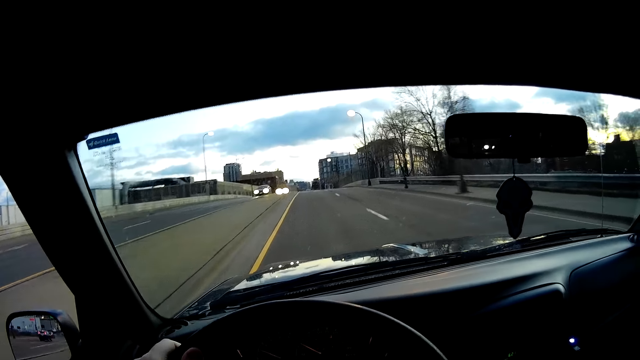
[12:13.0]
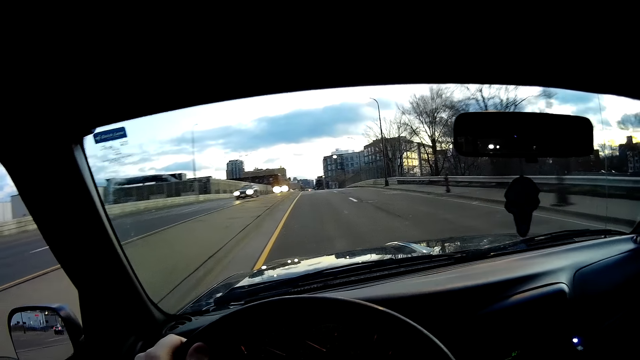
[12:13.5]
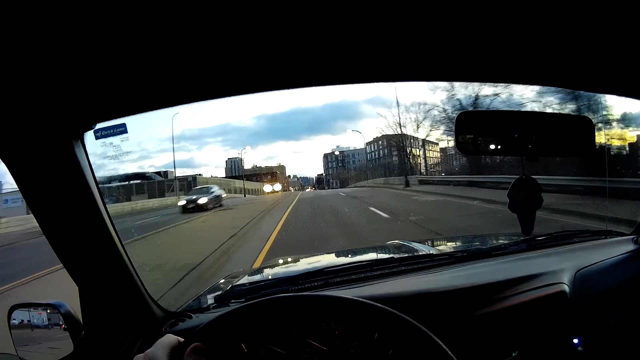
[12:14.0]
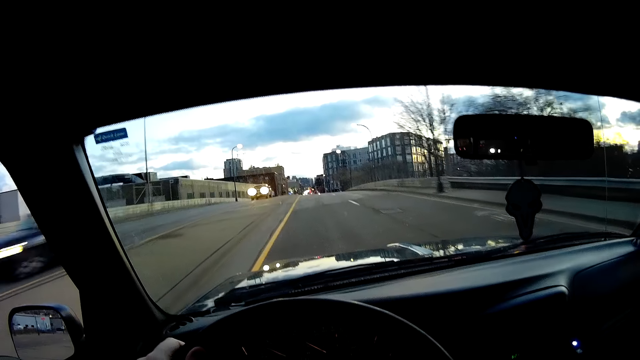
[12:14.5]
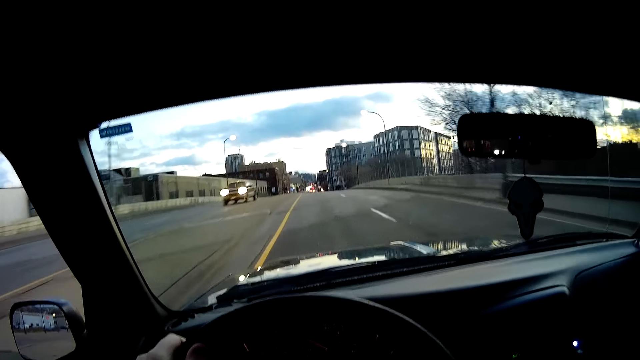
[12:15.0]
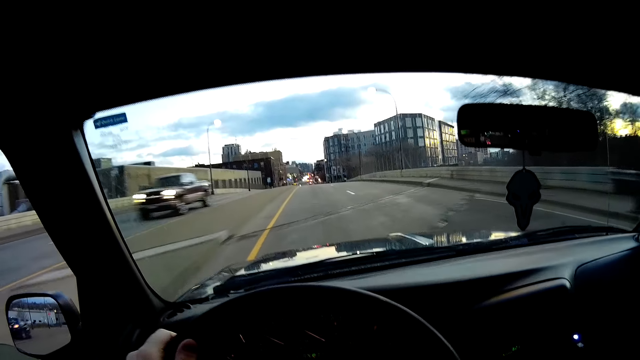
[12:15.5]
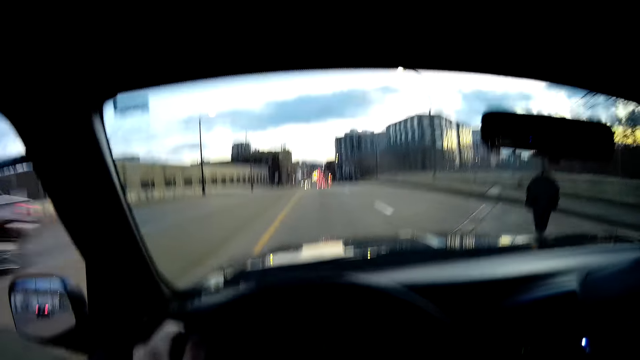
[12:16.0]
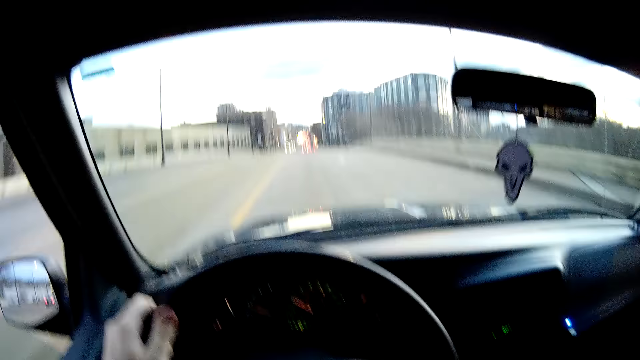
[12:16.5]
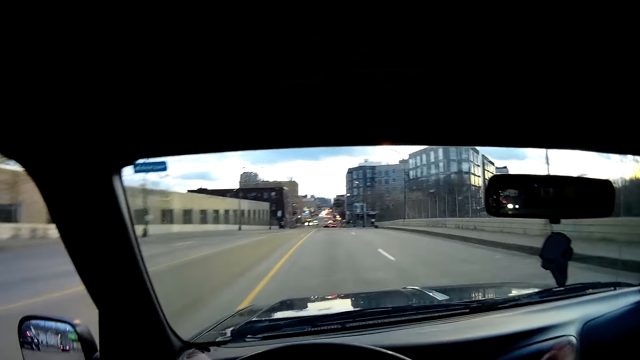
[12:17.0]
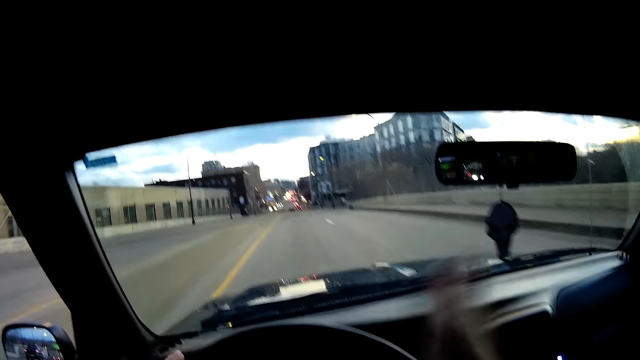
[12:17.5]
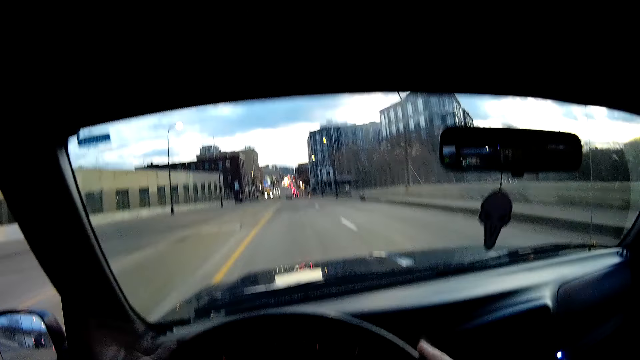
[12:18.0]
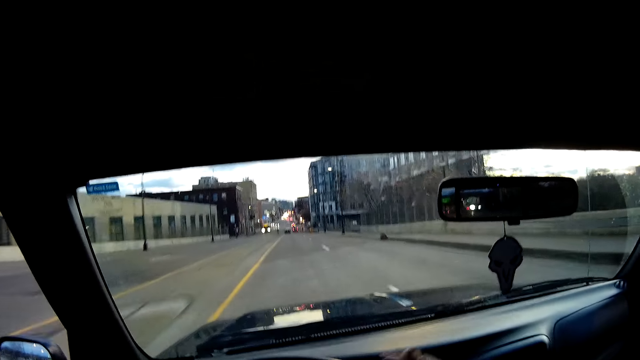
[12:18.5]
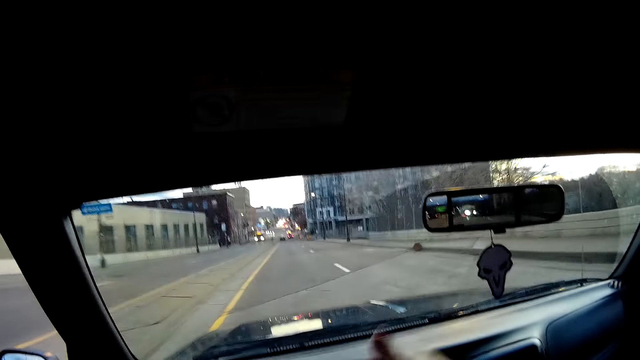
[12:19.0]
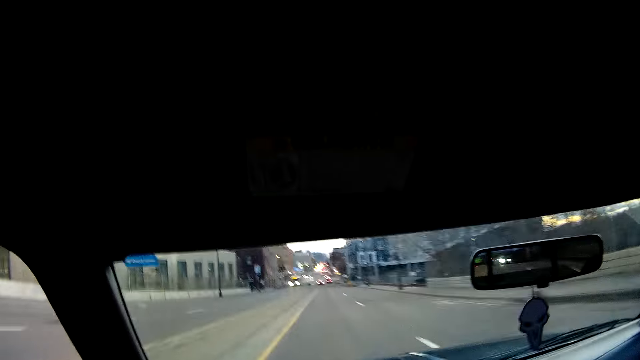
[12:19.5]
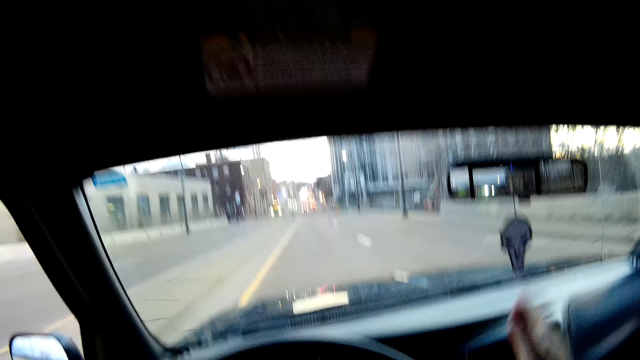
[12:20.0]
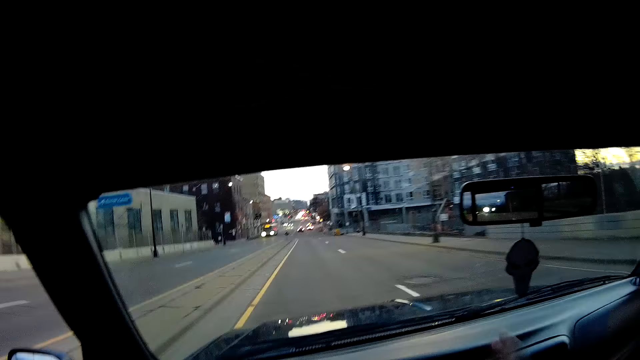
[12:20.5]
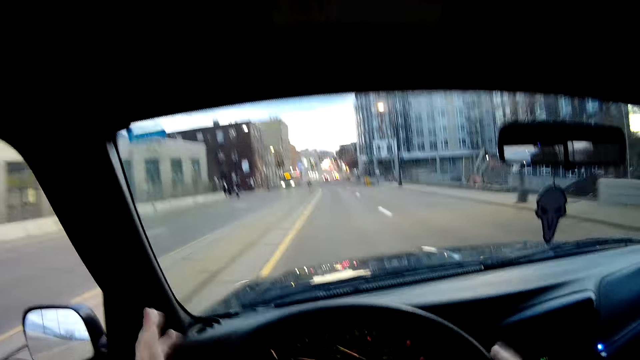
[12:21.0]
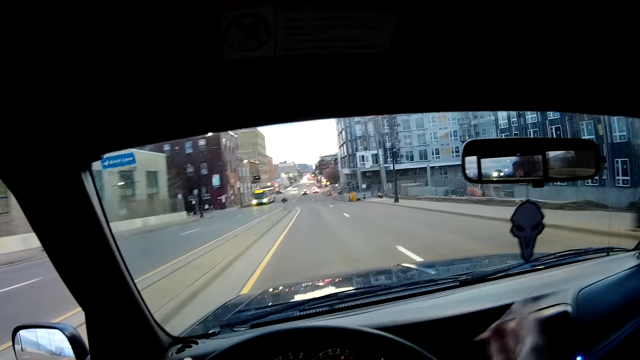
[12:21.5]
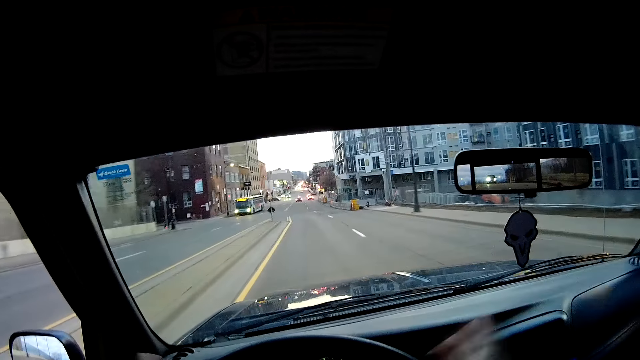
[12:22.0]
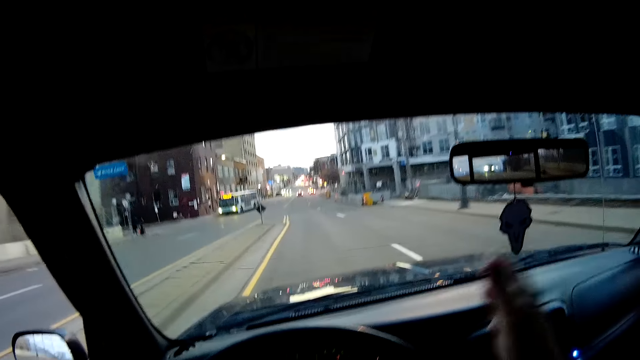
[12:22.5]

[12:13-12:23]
The camera wearer taps the steering wheel with his palms. He drives.

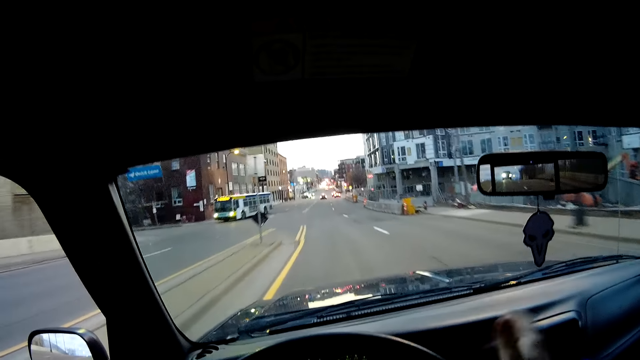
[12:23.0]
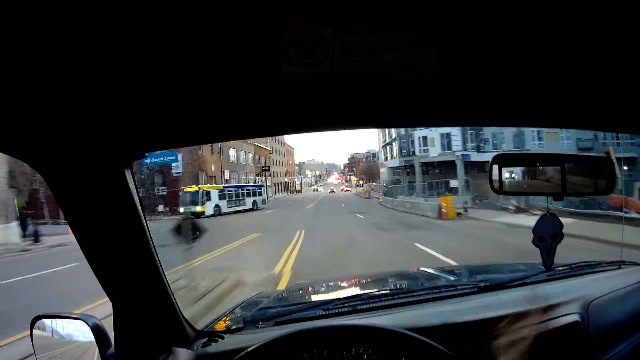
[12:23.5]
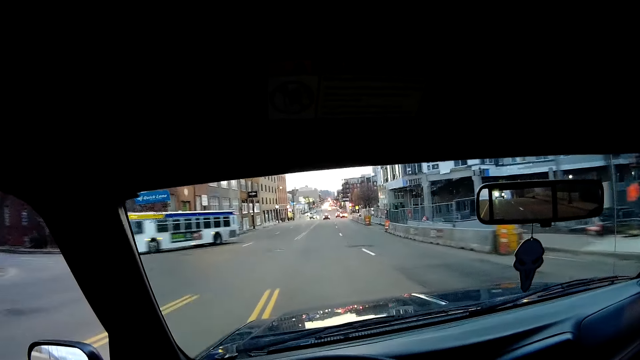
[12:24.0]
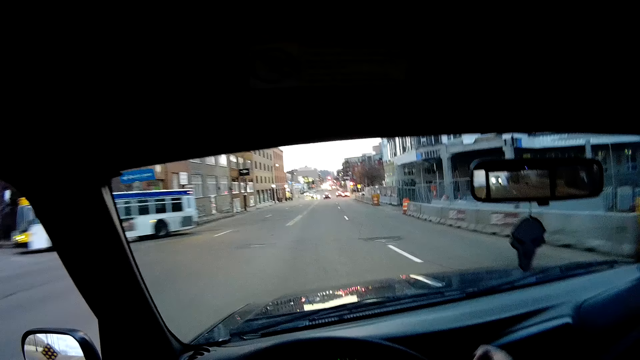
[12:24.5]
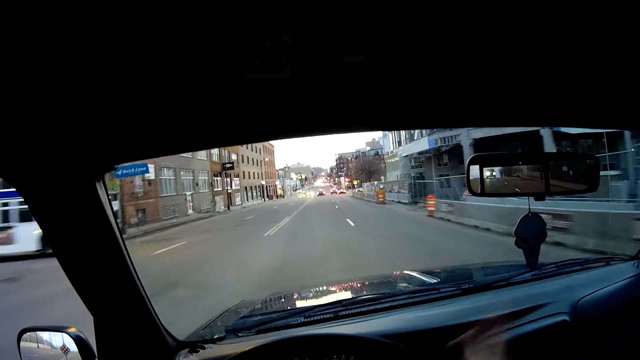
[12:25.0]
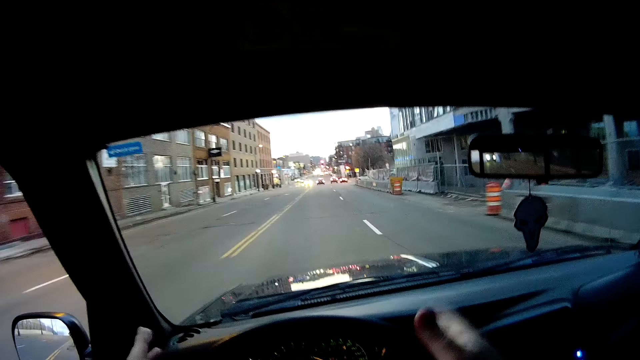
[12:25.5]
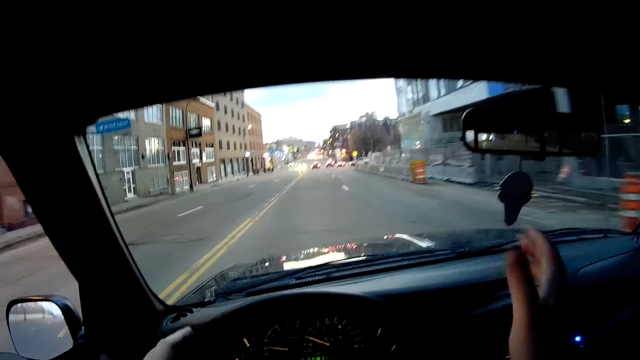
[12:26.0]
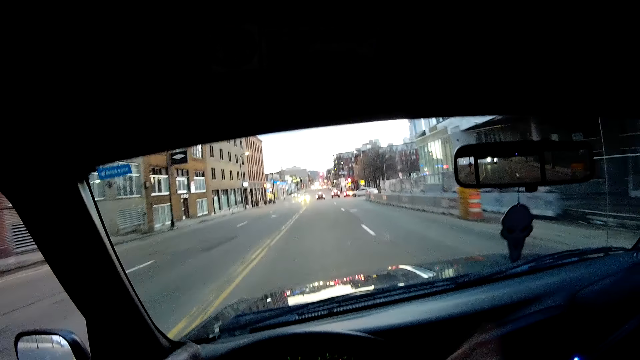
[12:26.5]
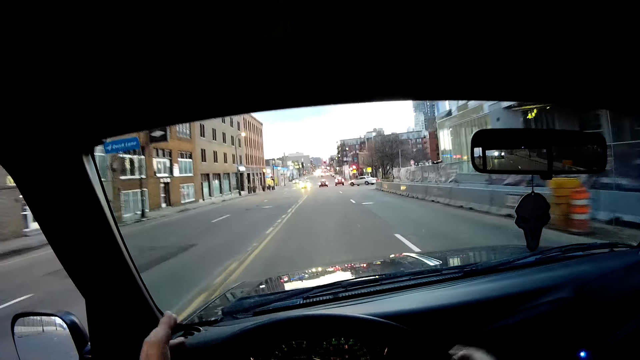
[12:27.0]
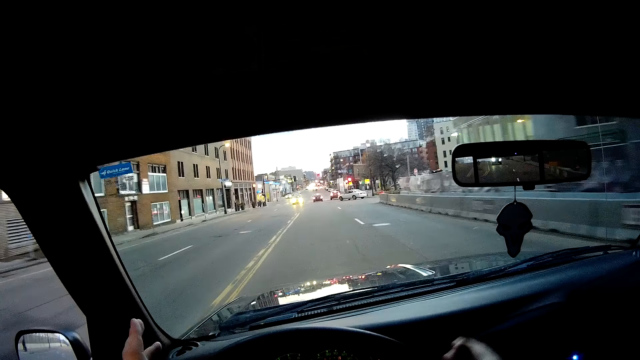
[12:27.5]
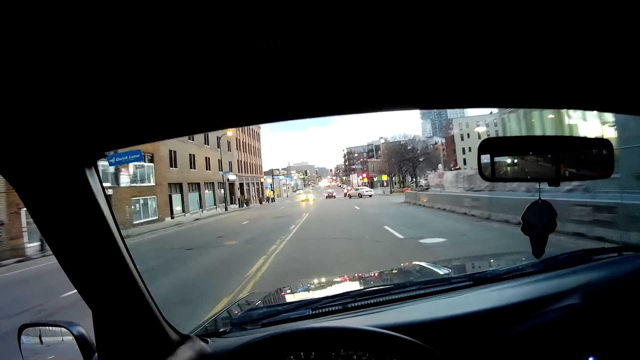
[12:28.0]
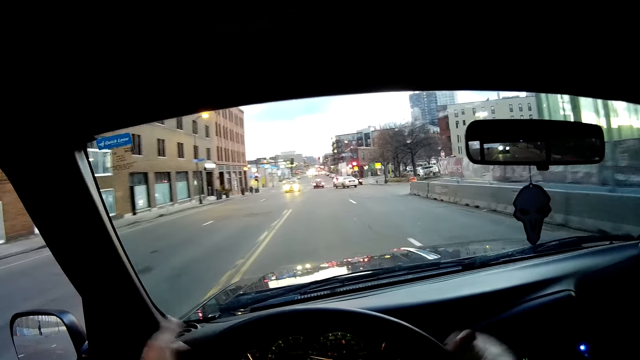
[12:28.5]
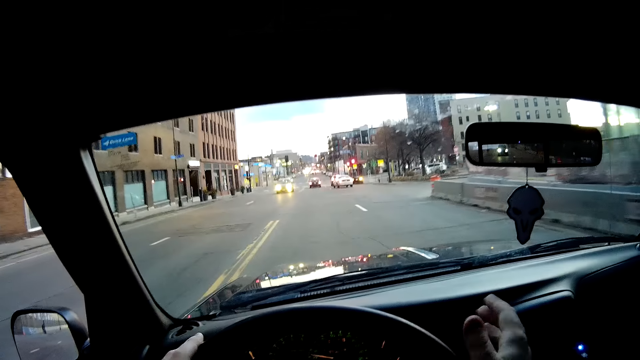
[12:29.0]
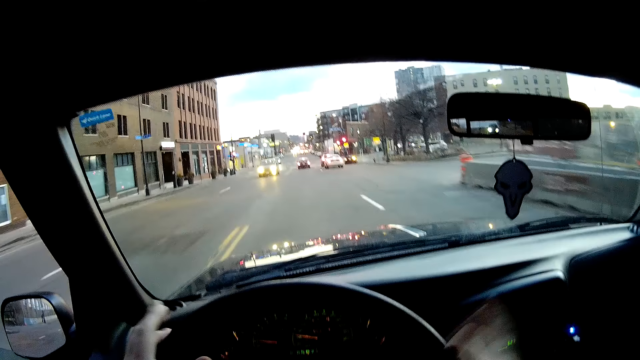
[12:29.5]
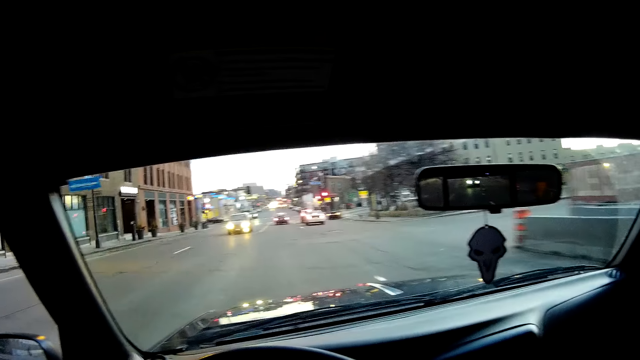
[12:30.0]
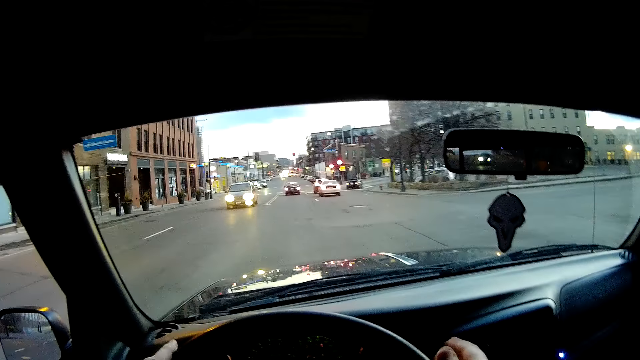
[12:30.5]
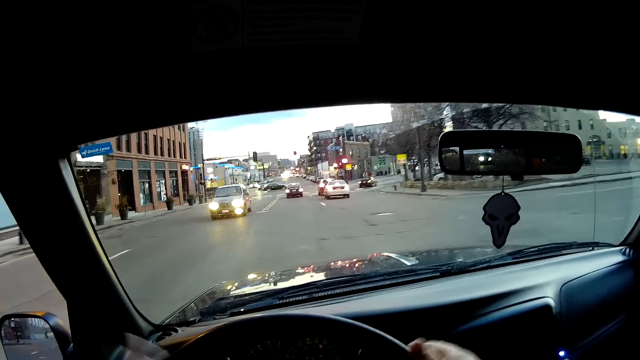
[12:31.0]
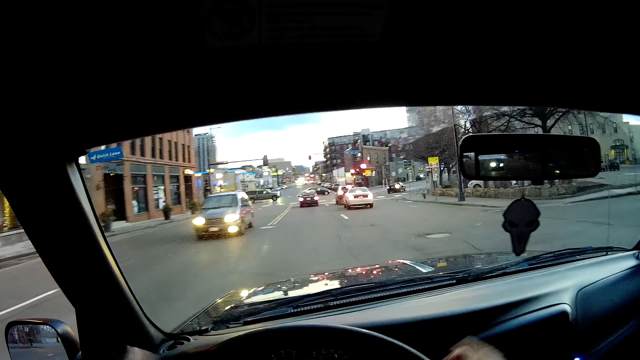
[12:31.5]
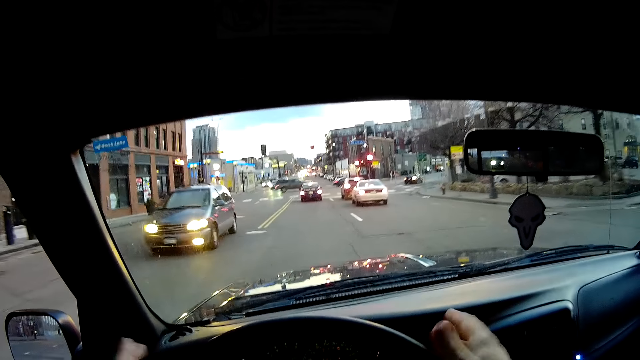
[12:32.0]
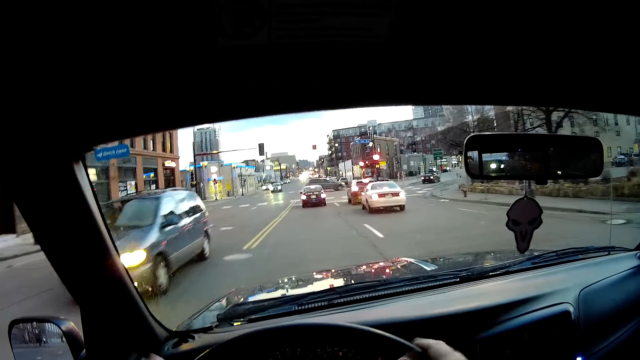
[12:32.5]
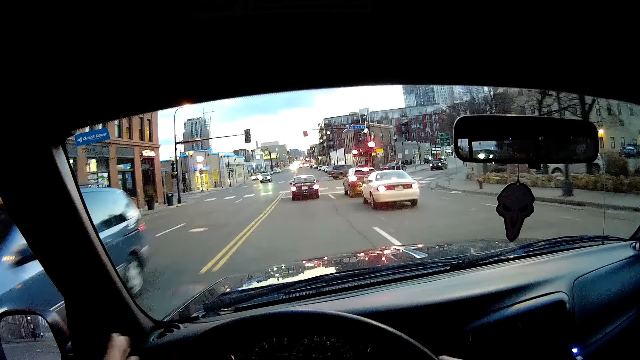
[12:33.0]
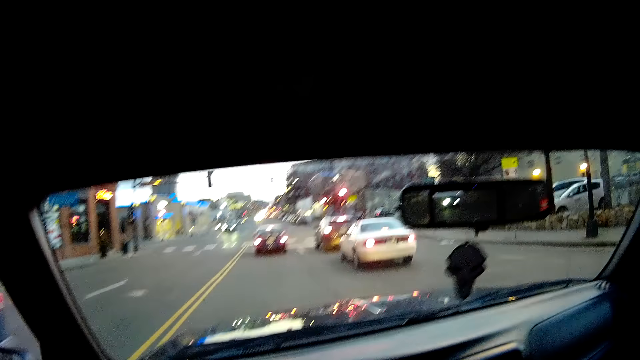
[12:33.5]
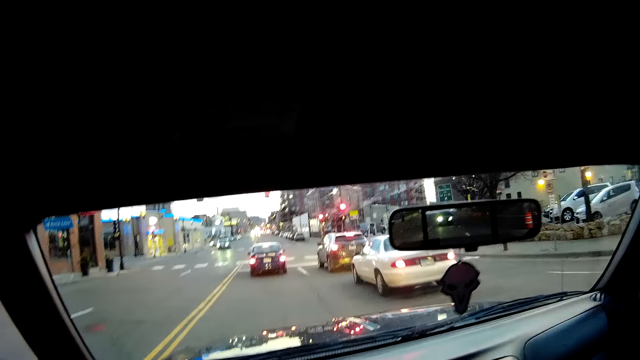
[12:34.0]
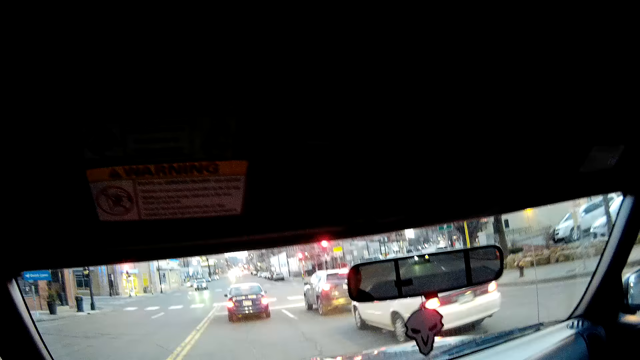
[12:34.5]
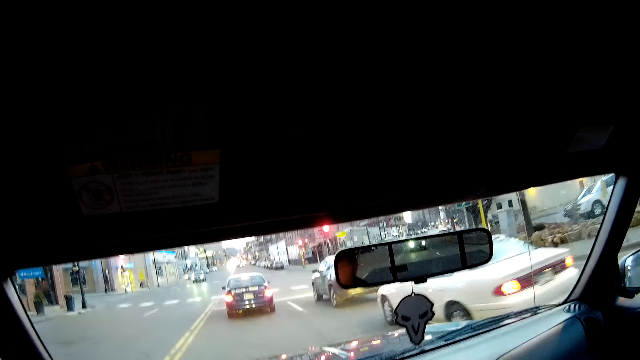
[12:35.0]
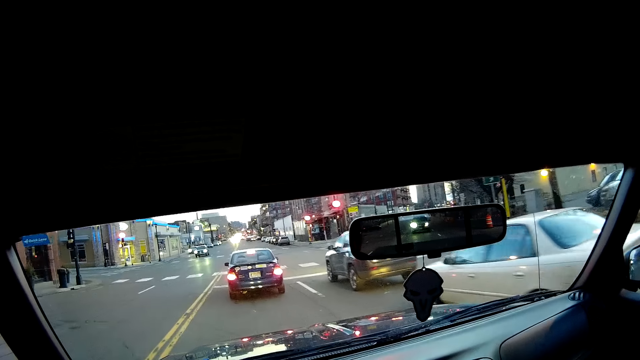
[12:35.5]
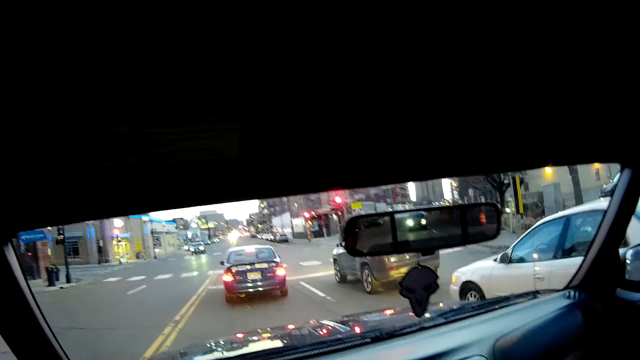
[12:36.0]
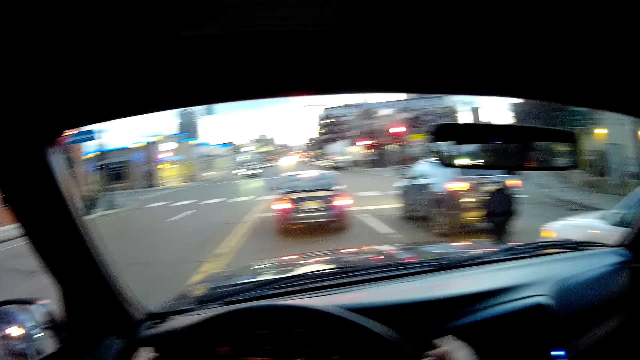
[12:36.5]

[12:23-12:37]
The camera wearer taps hands on the steering wheel. They drive. They tap hands on the steering wheel. They slow down the car speed.
